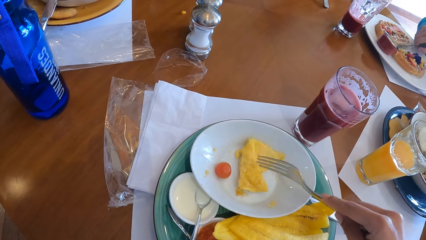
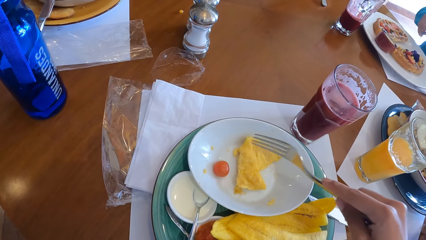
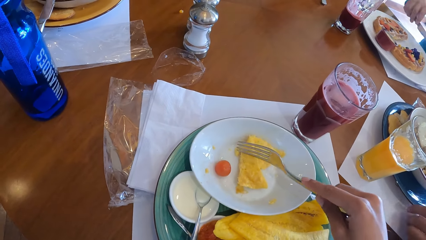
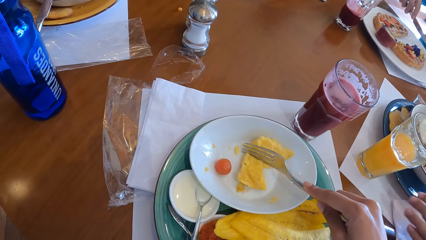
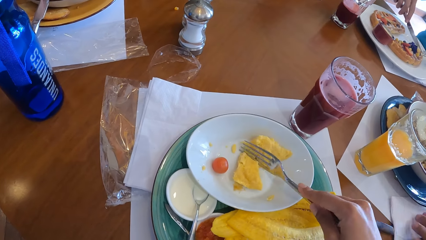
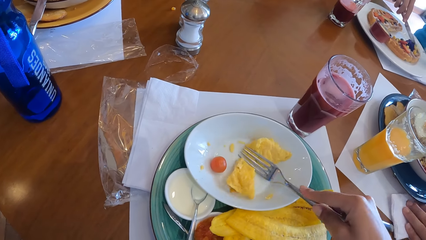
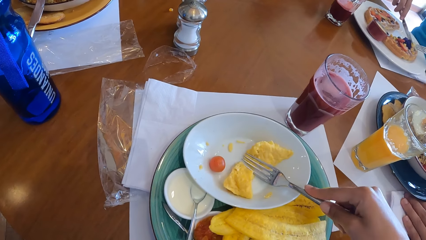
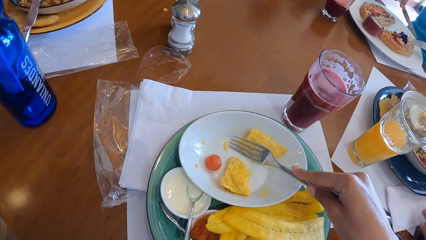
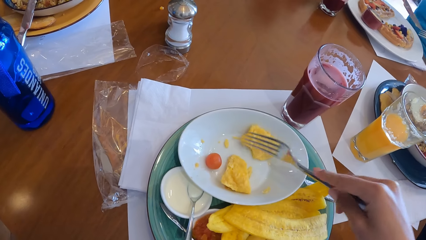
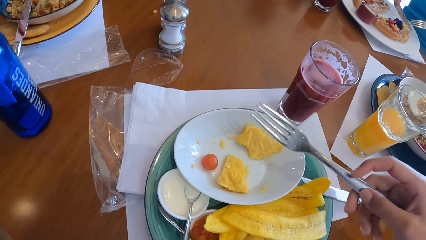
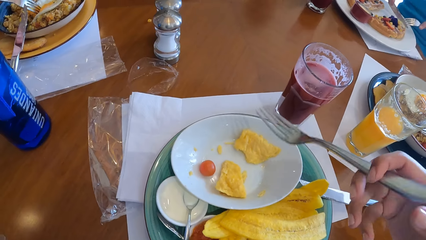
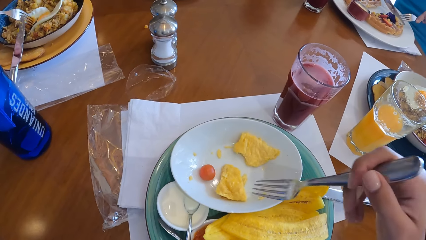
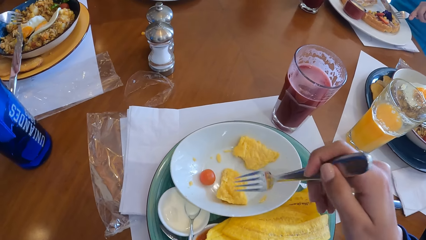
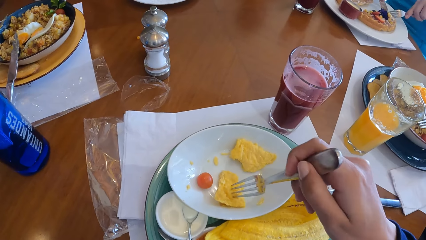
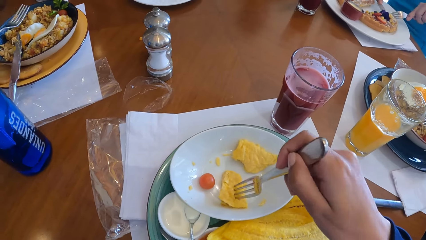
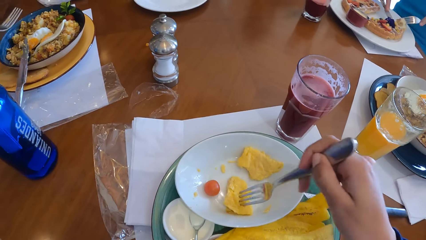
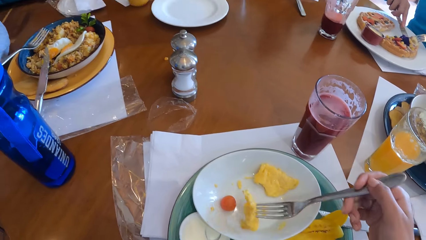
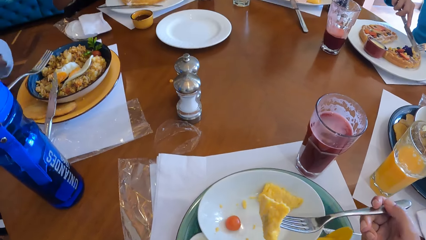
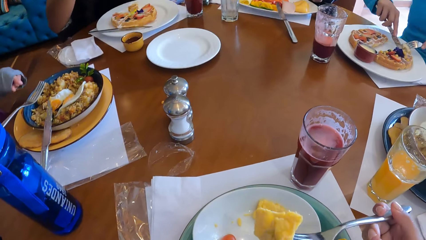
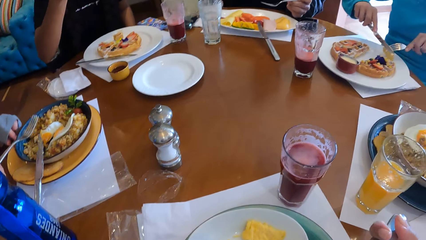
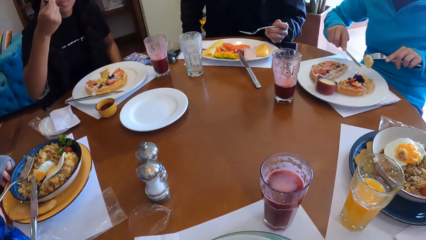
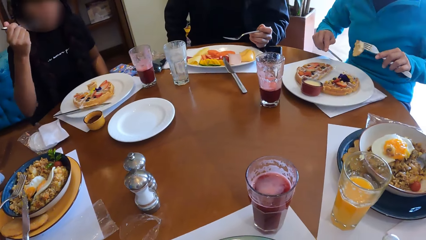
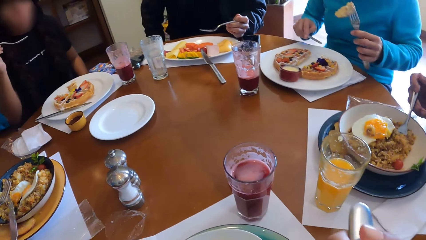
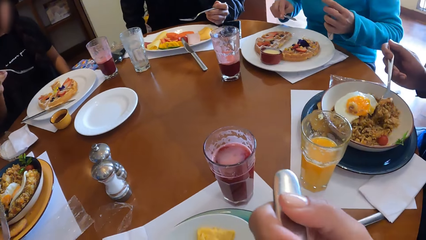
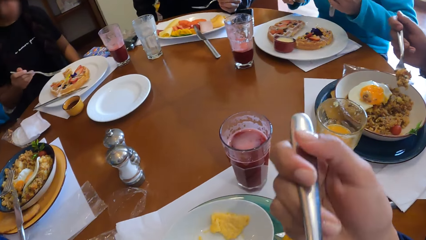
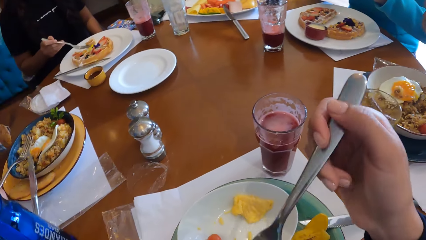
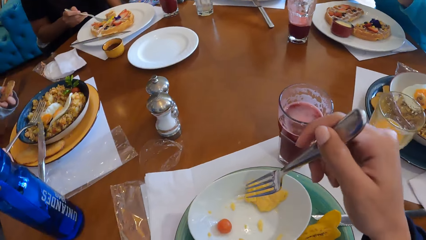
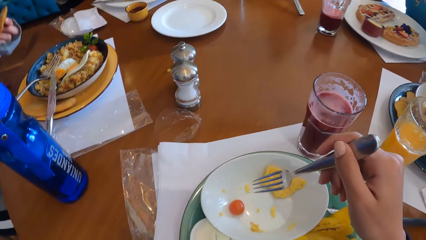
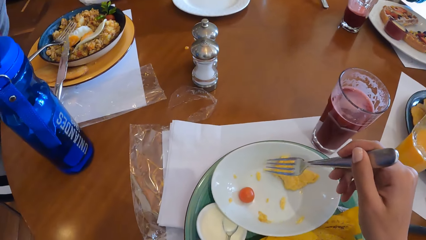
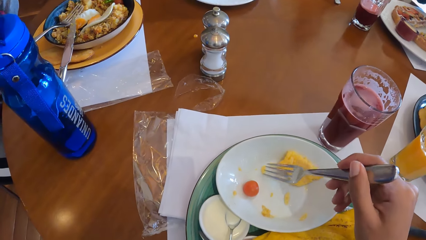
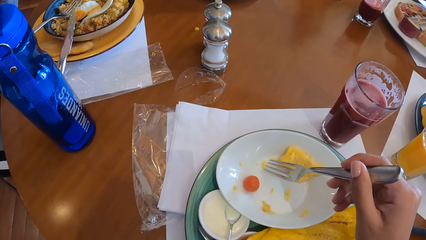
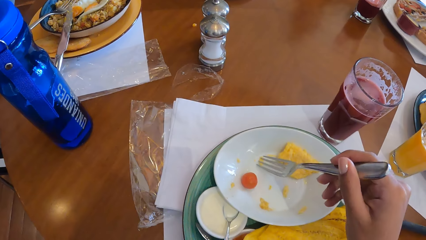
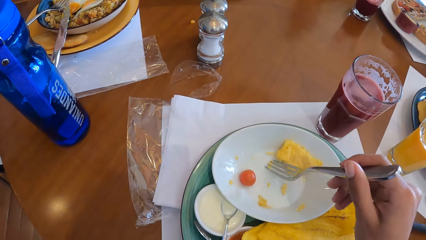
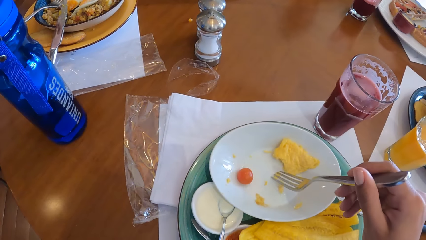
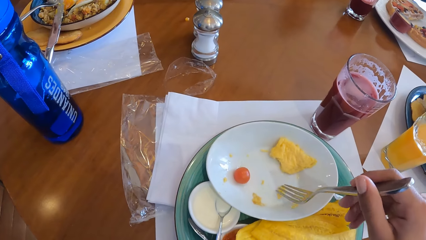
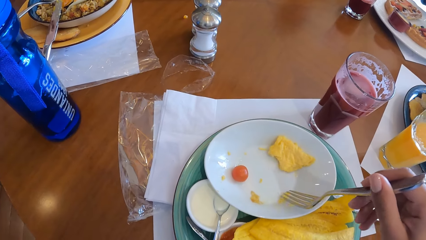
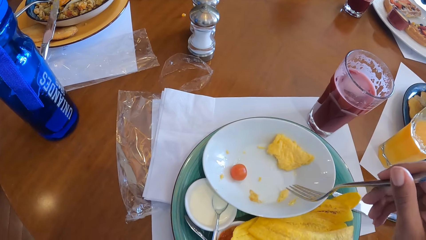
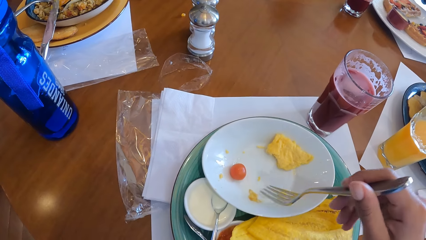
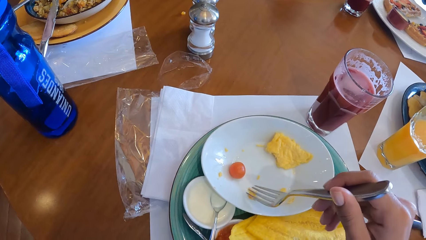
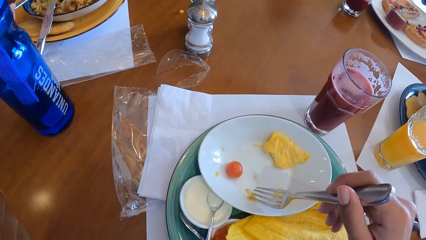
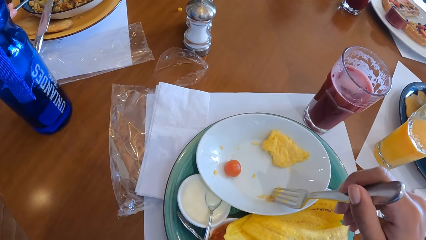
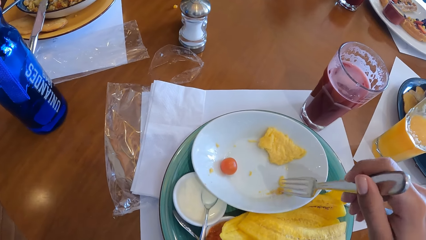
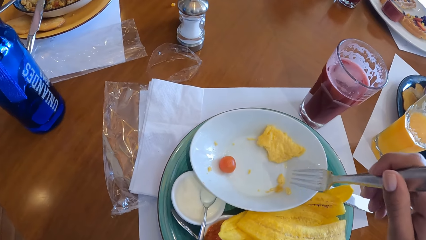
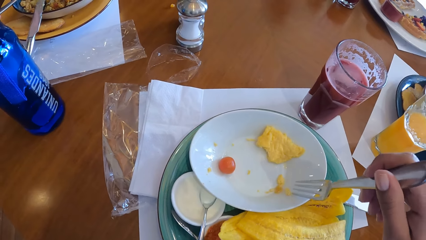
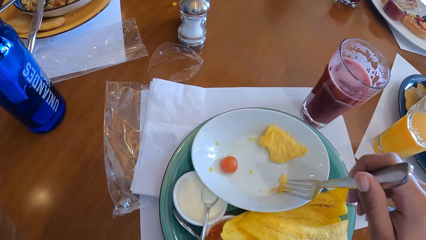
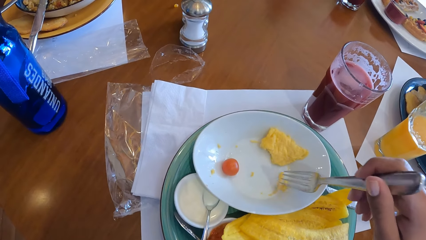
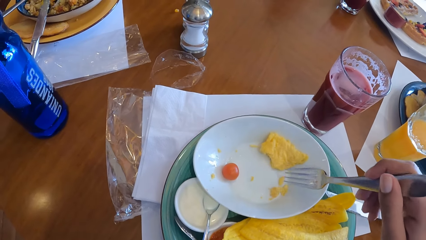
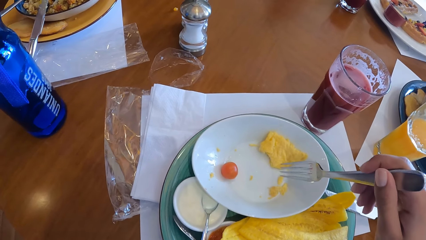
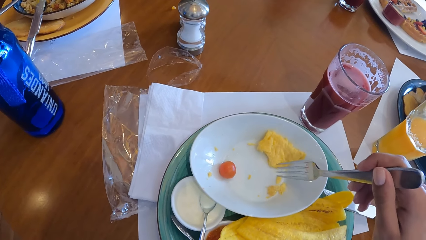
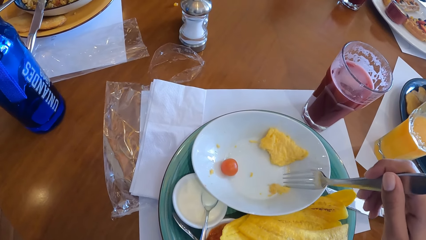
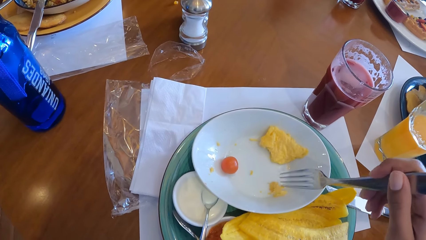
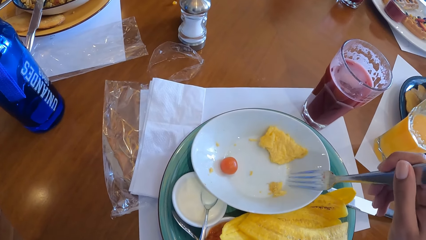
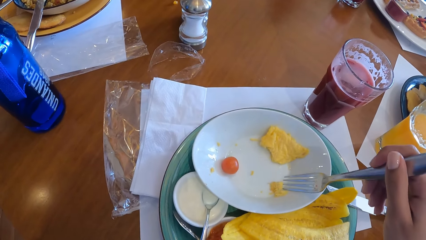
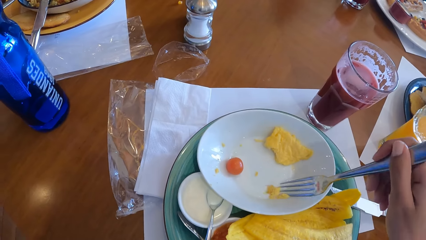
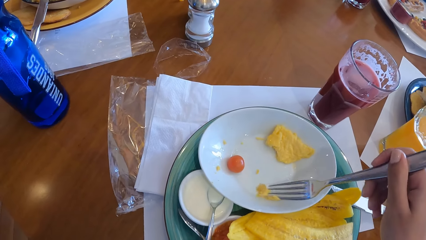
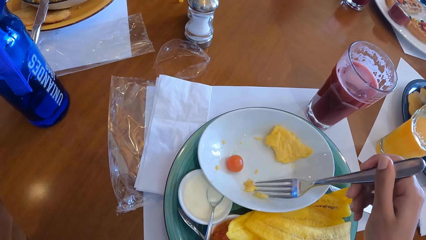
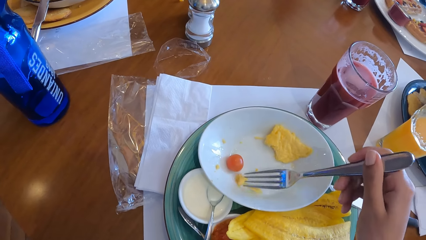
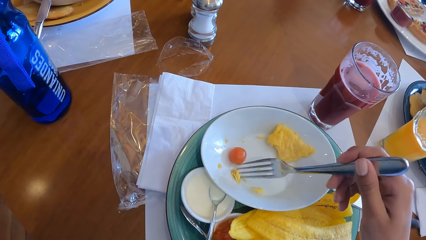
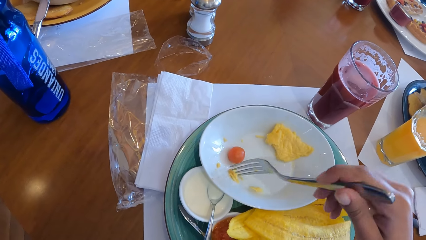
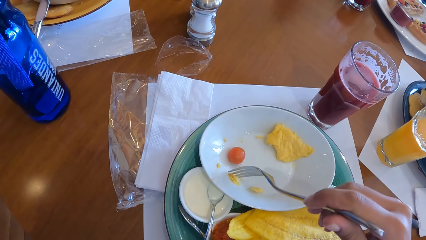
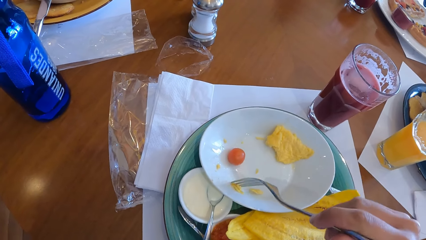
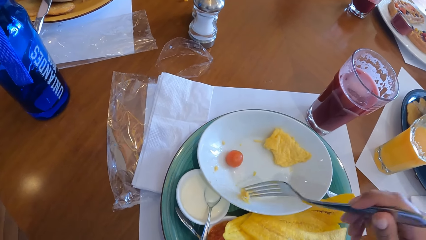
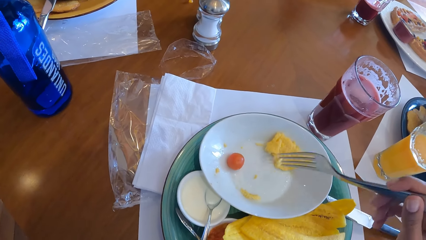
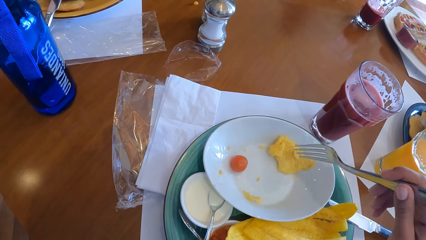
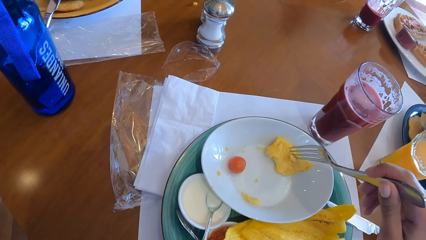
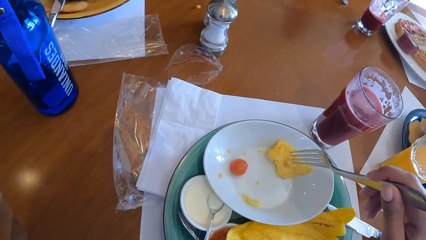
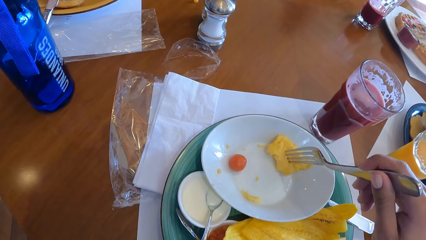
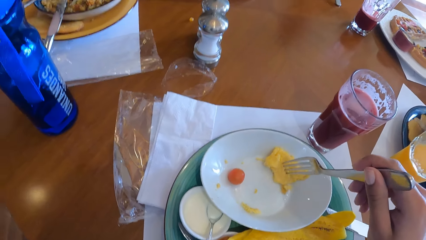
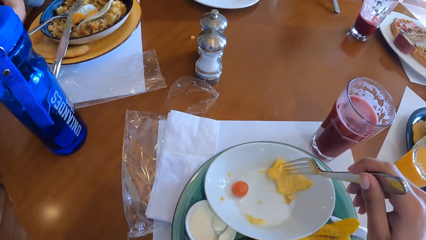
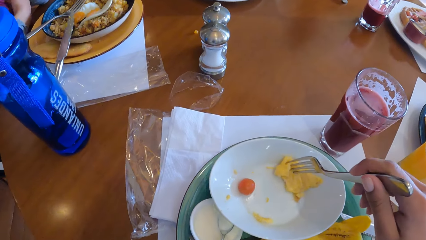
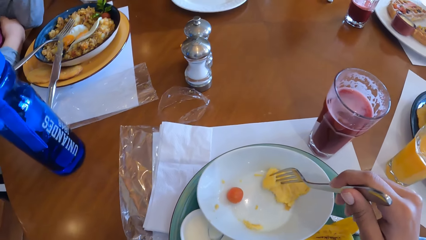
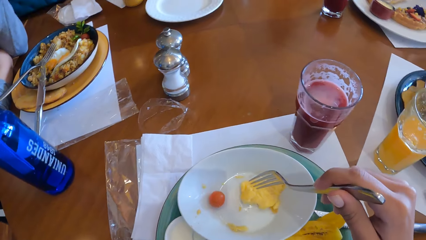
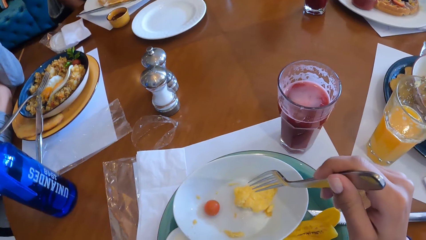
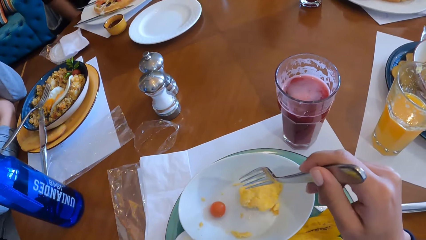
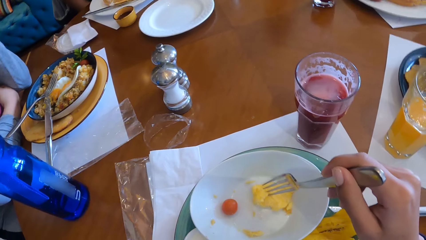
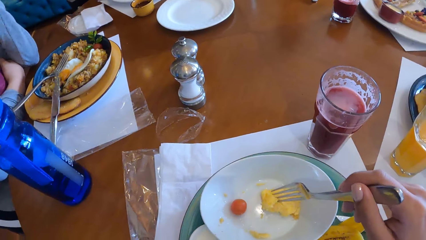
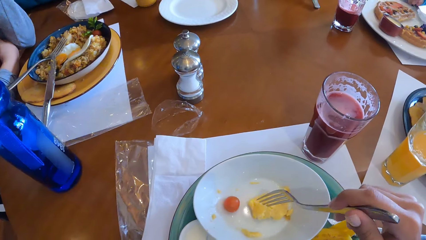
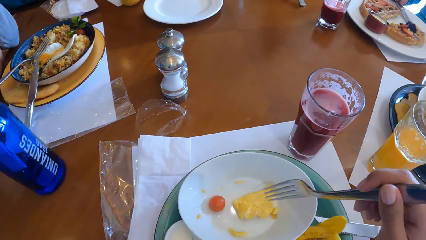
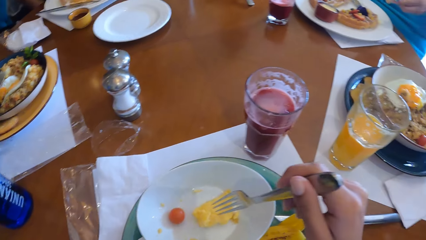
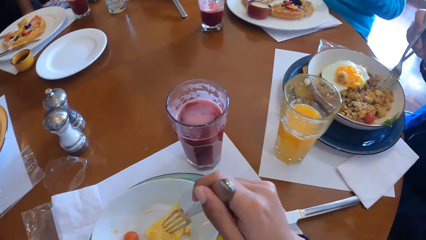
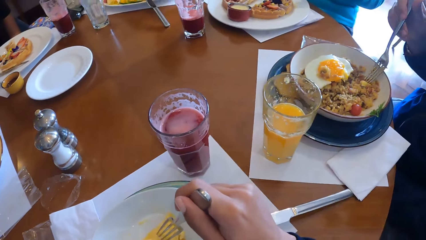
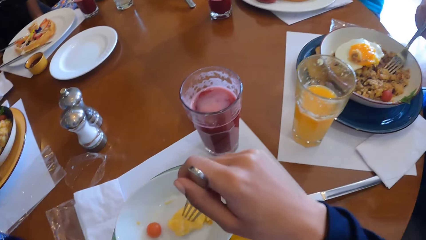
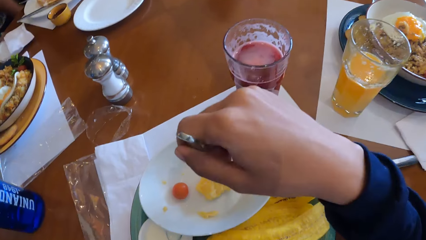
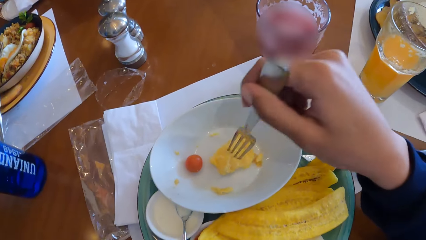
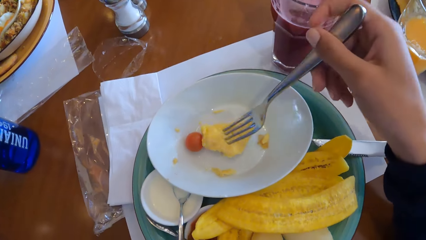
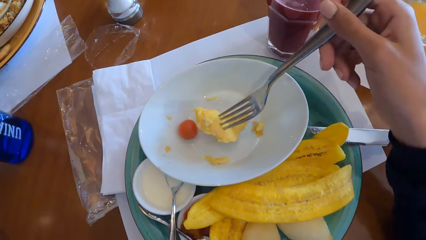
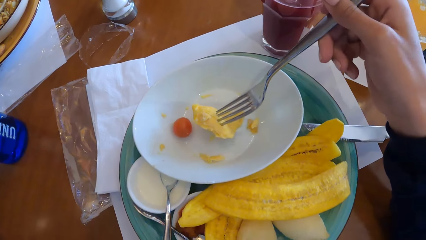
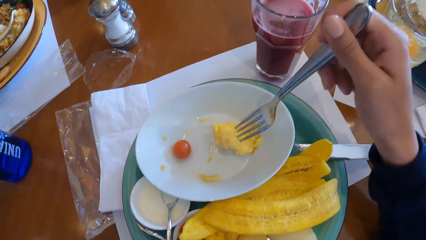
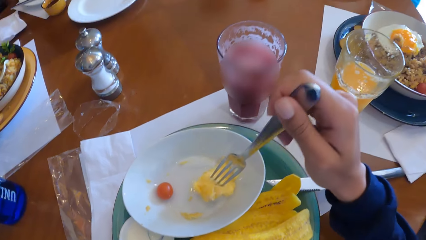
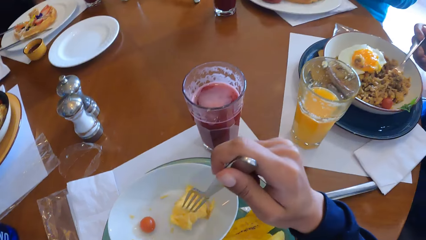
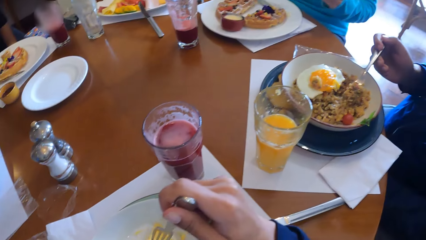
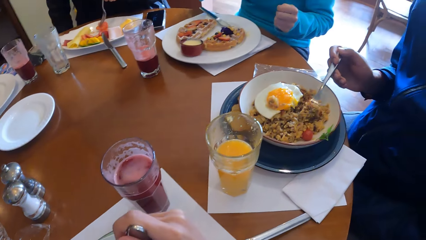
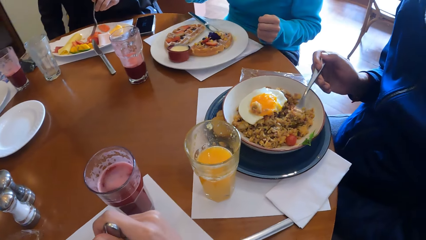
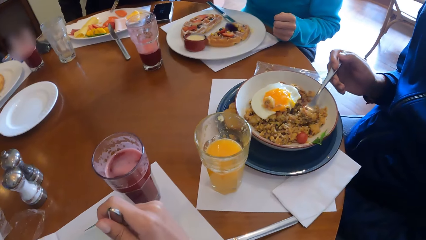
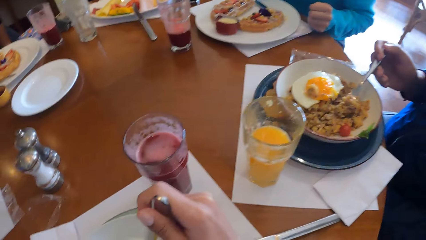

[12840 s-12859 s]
The camera wearer cuts from the egg on the plate with the fork on his right hand. He picks the egg from the plate with the fork on his right hand. He puts food in the mouth. The woman eats a waffle from a plate on the table with a fork and knife on her hands. The camera wearer fetches food with the fork.
